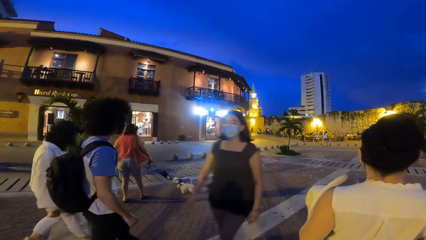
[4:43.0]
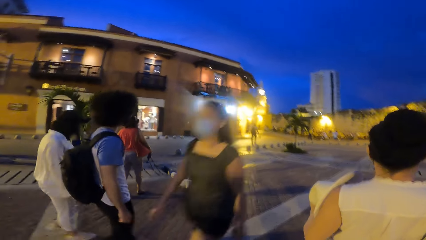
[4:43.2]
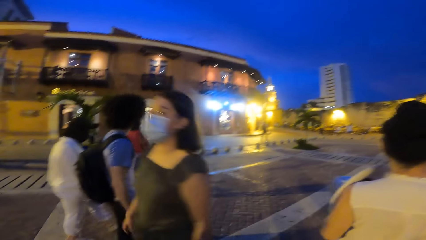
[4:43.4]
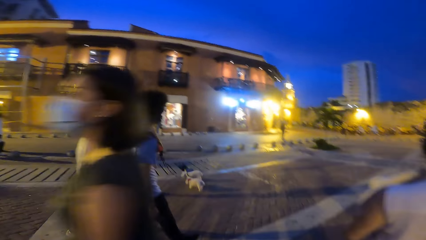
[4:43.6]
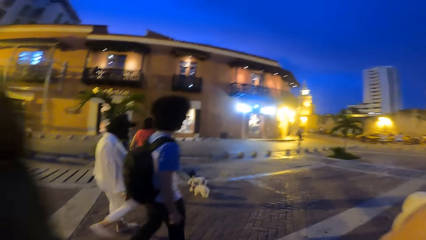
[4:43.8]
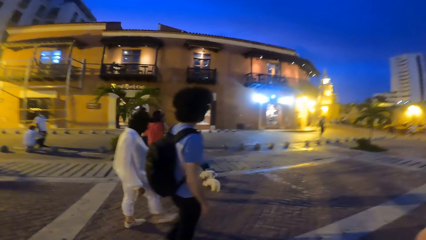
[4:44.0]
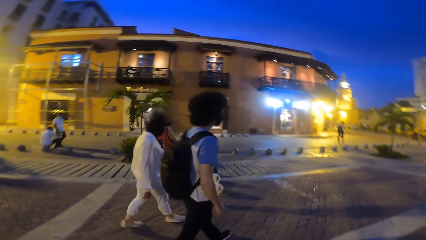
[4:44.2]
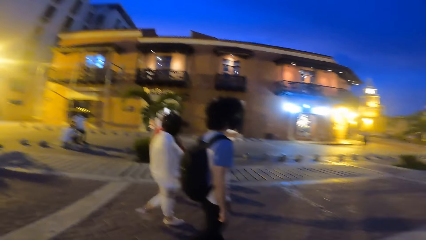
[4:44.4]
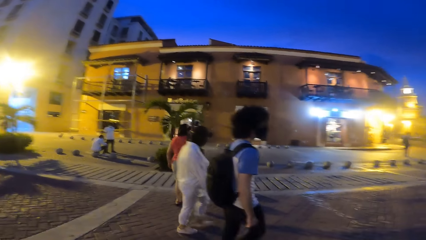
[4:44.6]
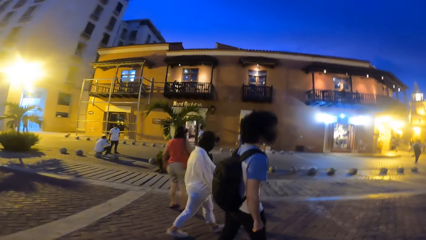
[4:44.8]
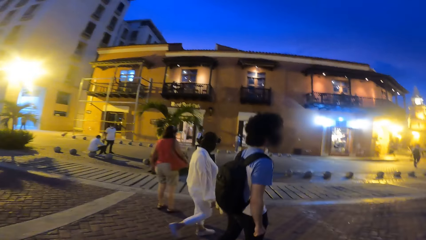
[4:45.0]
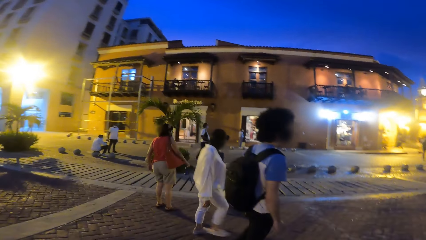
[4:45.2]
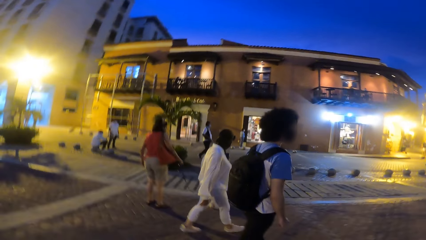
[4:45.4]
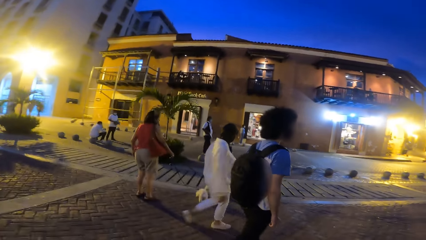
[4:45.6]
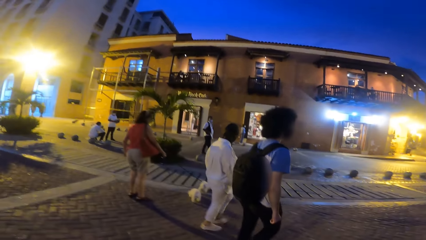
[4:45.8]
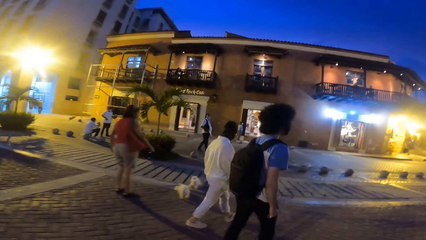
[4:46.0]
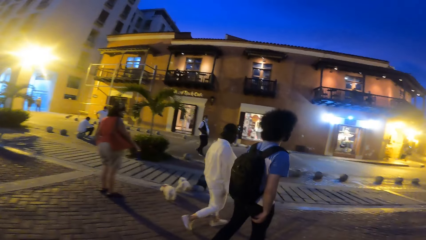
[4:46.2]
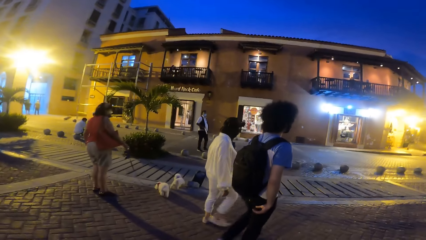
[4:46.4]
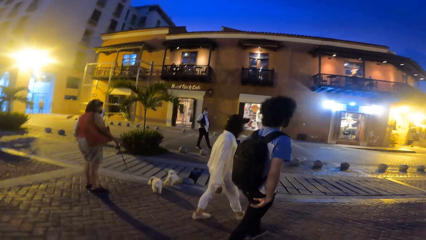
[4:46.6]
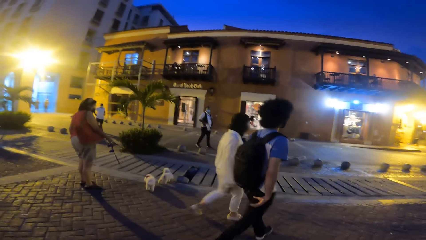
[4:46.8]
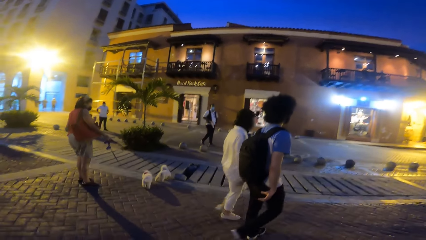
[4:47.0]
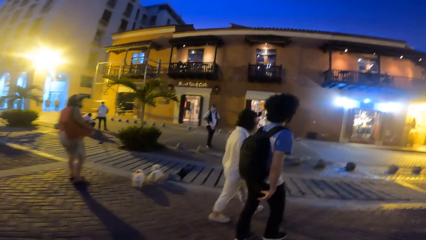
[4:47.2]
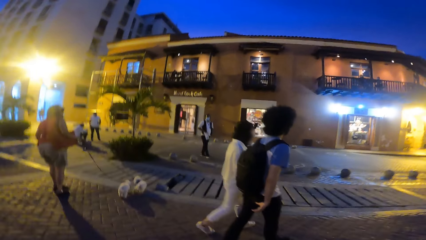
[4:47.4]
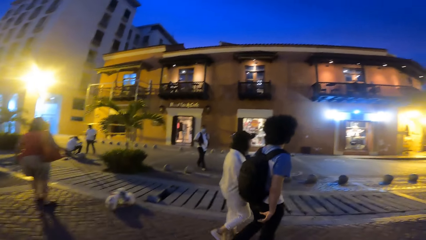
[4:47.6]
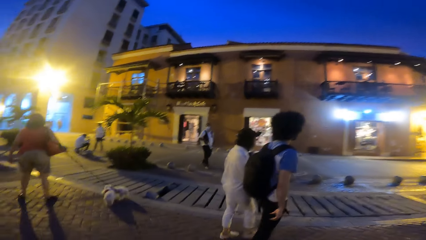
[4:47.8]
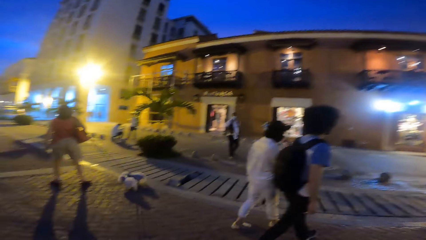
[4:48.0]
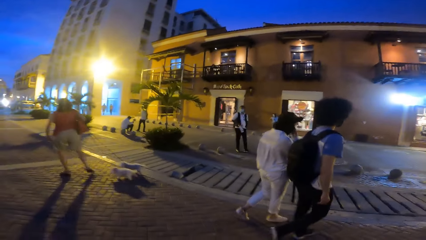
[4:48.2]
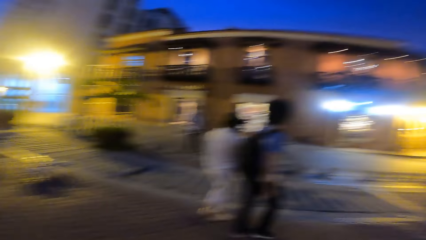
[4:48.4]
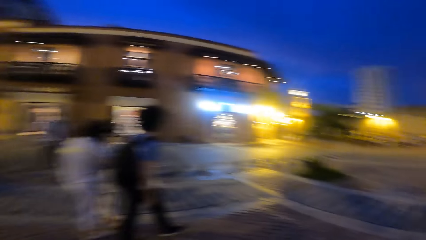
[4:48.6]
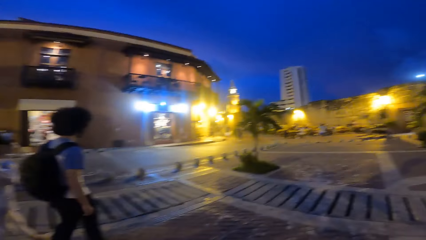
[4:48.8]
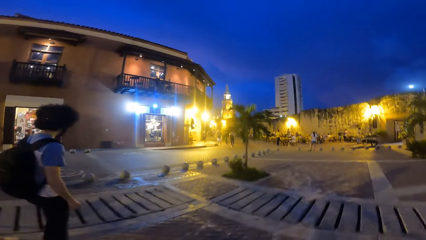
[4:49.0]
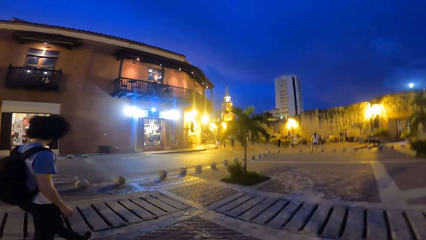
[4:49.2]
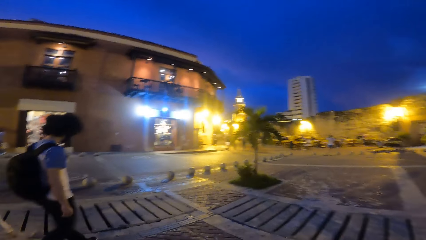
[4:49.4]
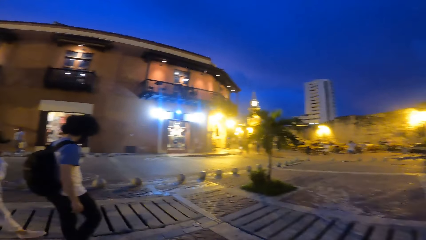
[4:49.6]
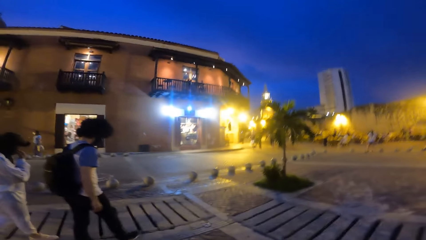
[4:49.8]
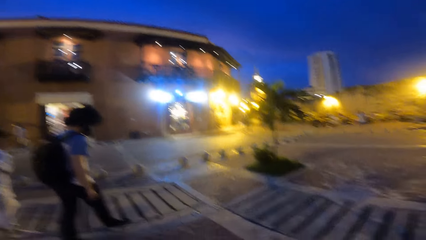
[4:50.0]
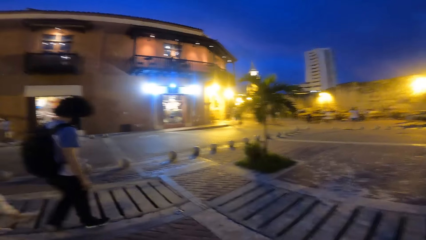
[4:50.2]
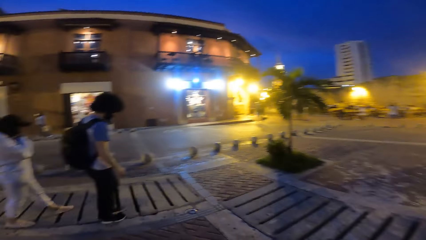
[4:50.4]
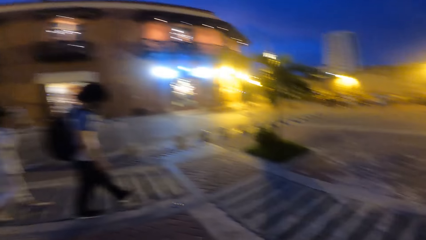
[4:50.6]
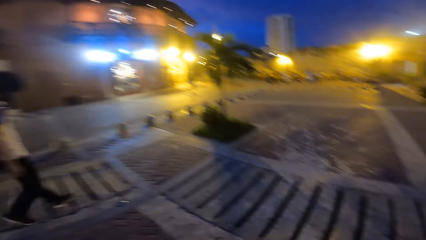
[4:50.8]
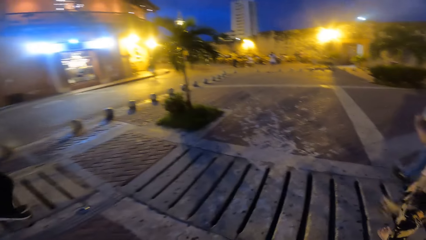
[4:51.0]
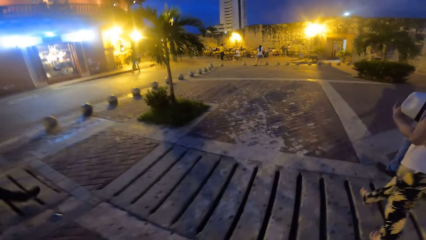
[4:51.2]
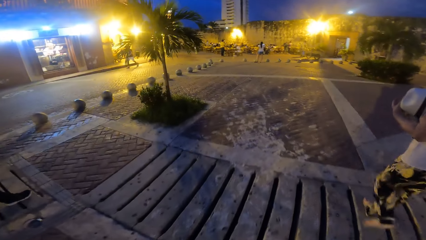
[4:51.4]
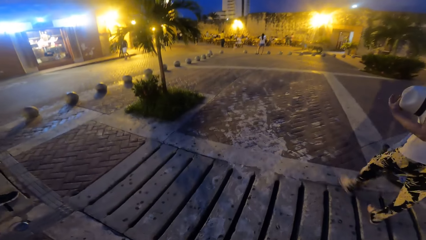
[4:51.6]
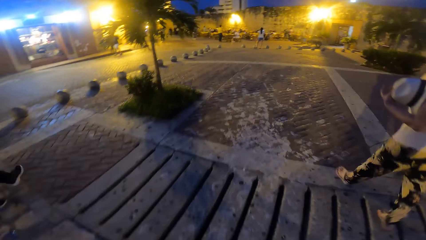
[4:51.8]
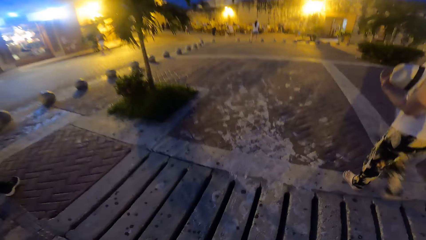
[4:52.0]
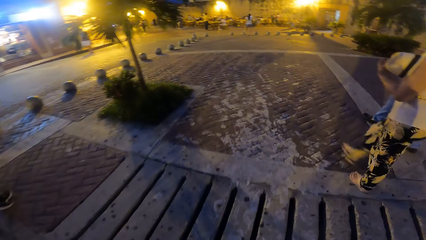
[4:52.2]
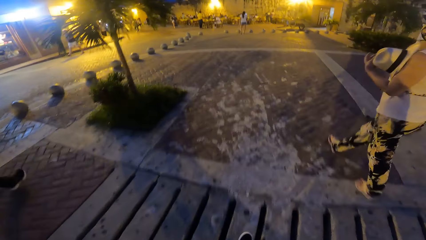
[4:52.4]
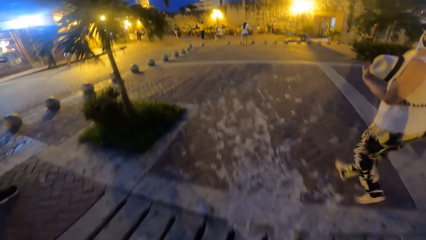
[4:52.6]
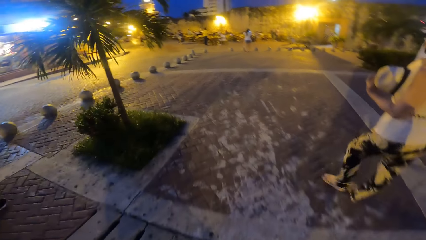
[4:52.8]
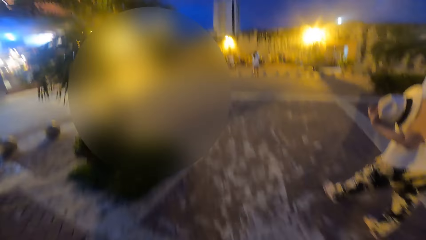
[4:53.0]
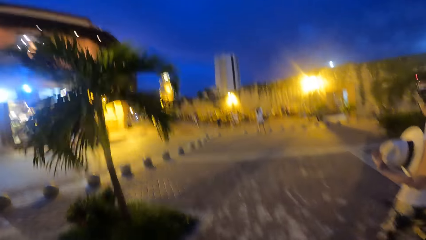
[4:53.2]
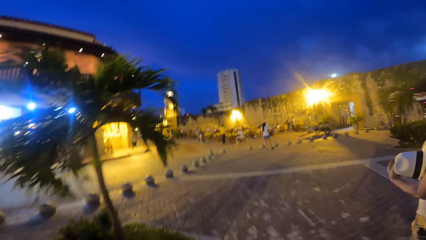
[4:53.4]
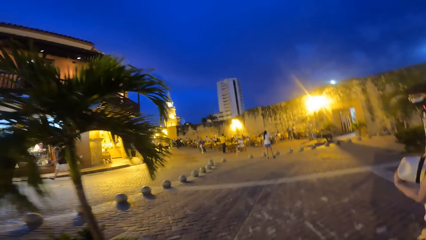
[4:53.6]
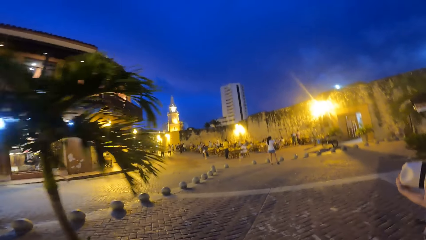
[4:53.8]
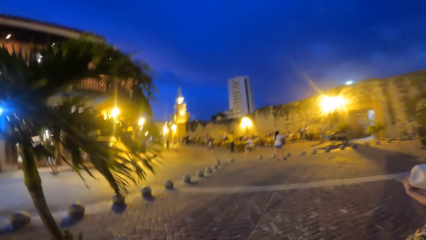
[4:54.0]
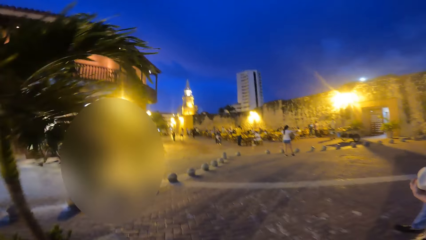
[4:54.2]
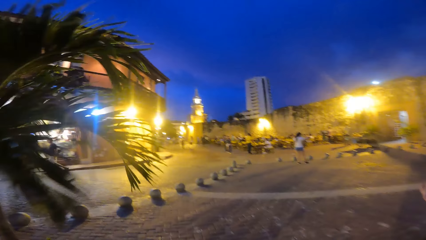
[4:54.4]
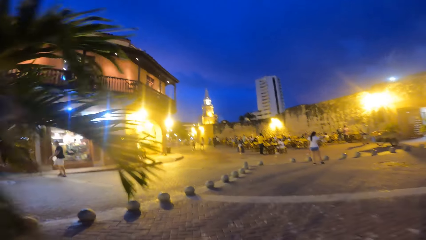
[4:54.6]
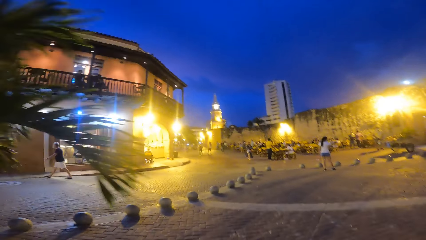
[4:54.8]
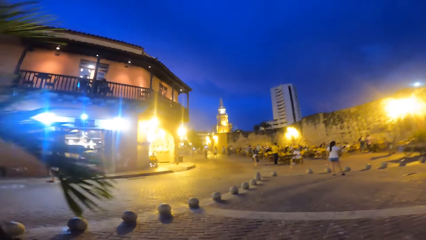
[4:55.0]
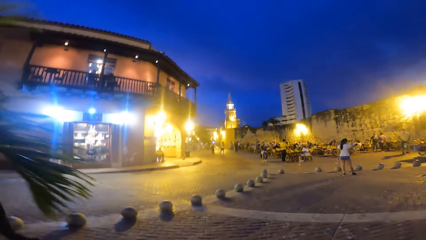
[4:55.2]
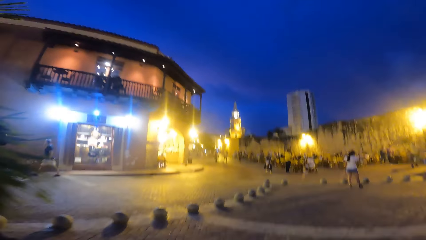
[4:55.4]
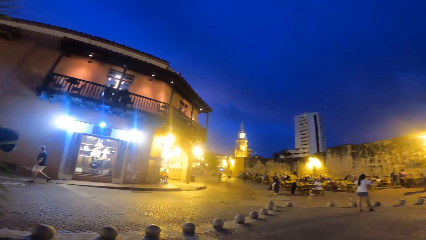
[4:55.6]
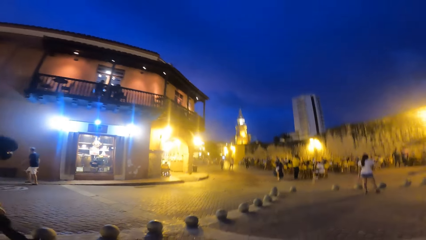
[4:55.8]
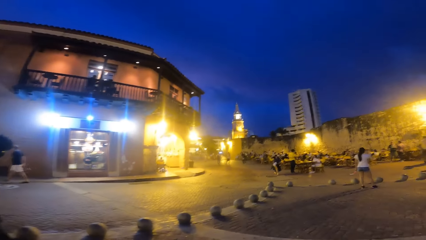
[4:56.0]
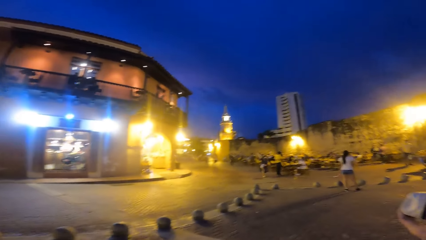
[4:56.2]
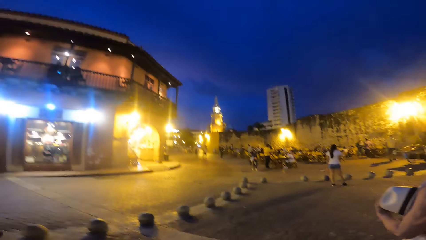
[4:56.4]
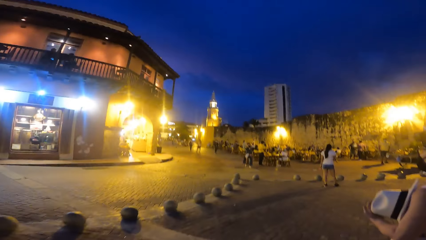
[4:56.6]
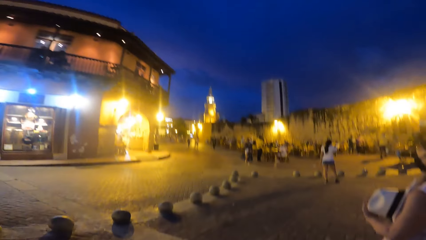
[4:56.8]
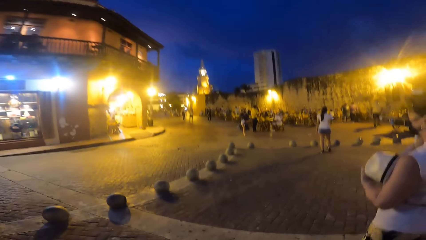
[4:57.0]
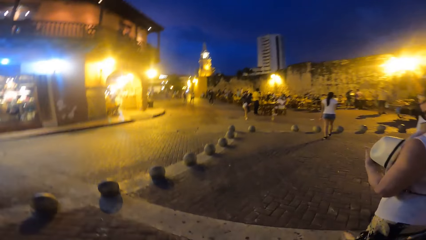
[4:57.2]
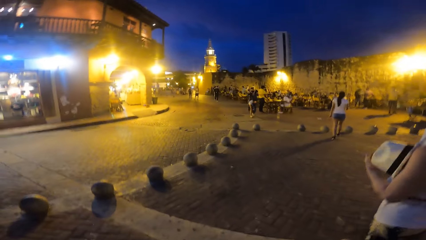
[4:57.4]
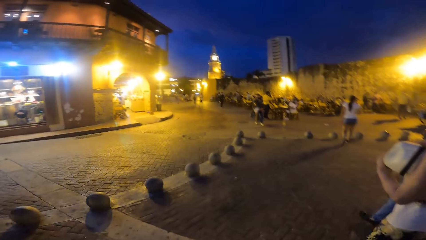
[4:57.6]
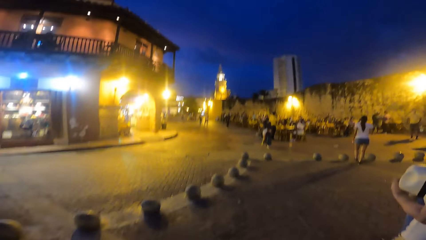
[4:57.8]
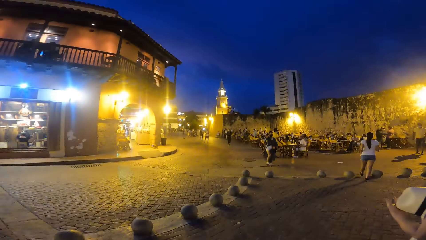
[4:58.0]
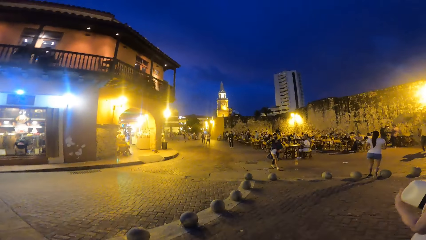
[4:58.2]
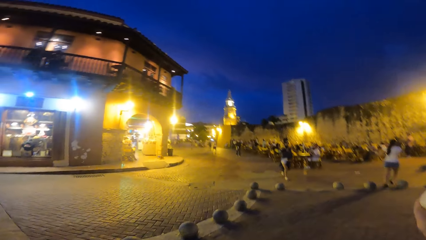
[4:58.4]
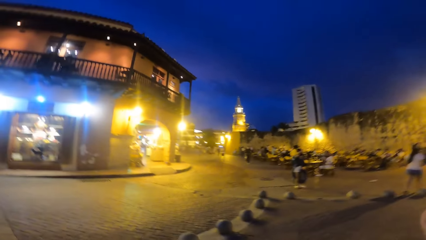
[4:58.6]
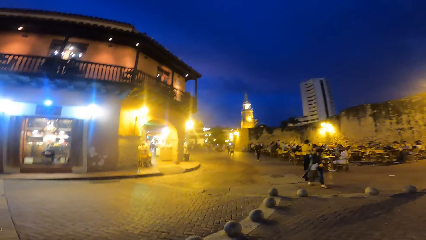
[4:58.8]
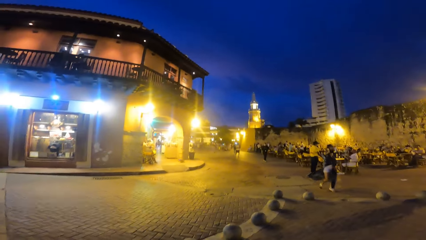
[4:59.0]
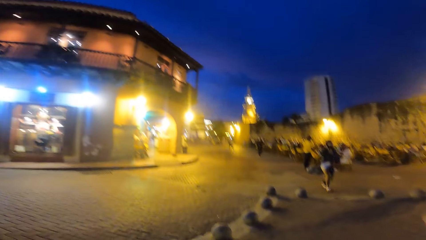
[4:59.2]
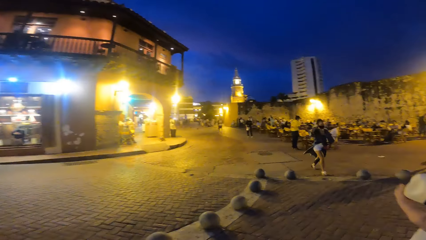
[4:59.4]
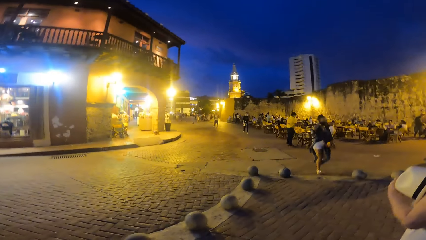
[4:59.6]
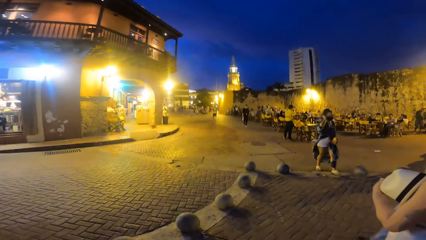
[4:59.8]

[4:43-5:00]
A woman walks past the camera wearer. The camera wearer looks around. Another woman walks on the road. A man walks on the road. The other woman walks on the road.
